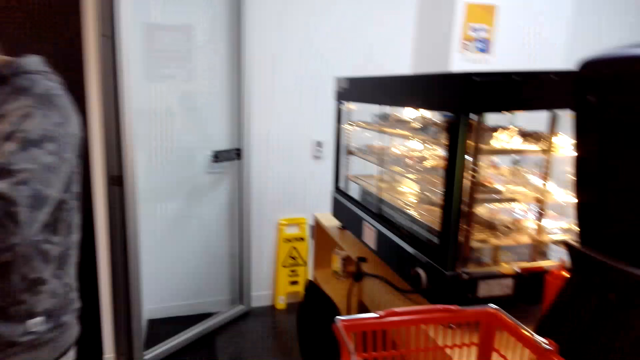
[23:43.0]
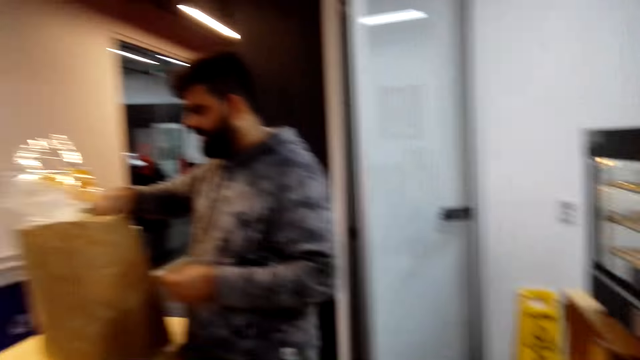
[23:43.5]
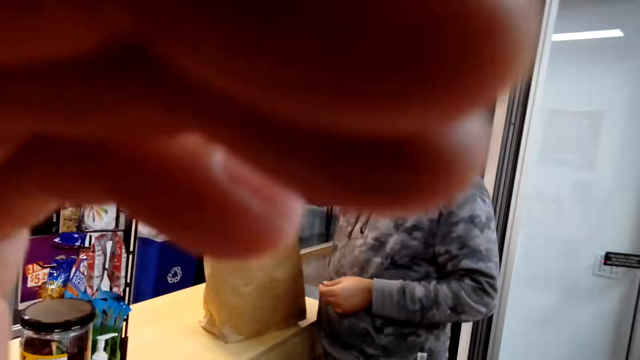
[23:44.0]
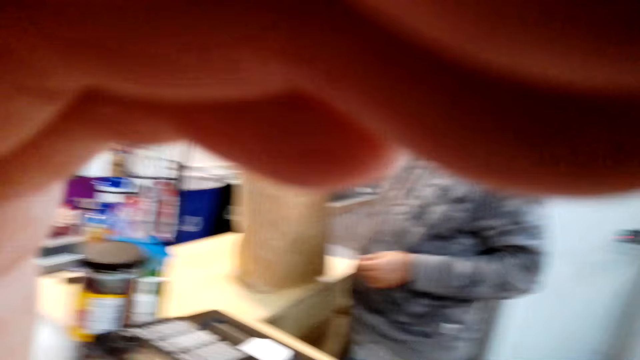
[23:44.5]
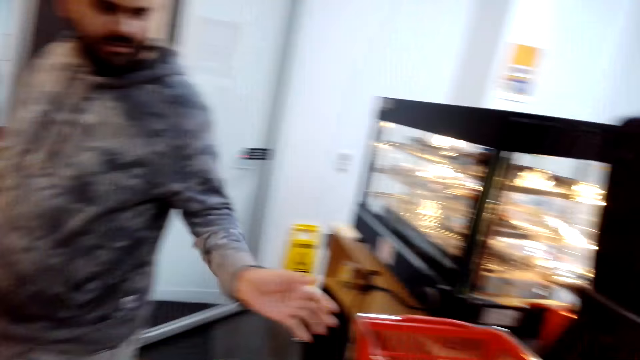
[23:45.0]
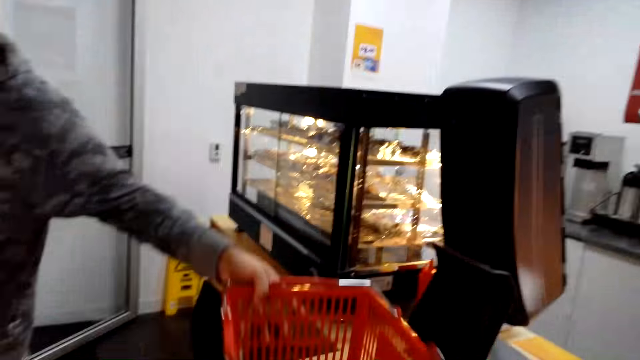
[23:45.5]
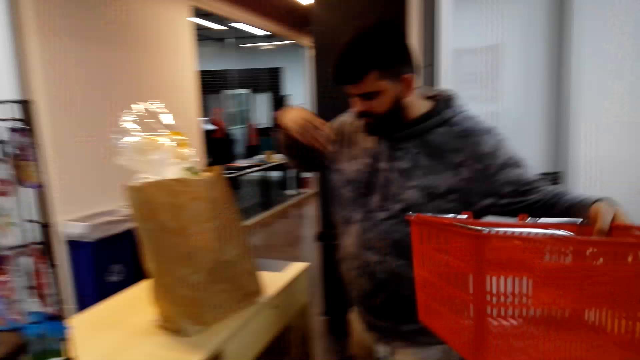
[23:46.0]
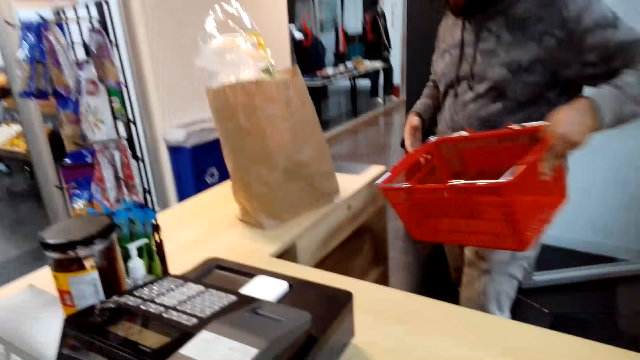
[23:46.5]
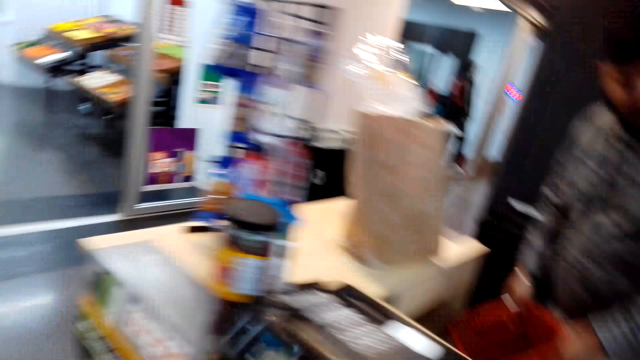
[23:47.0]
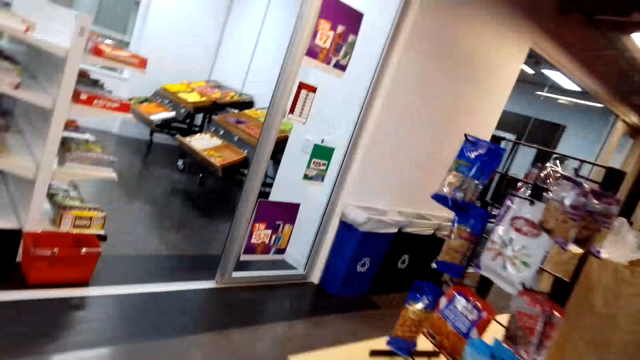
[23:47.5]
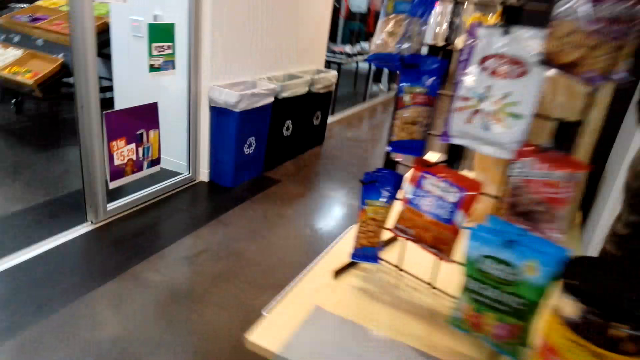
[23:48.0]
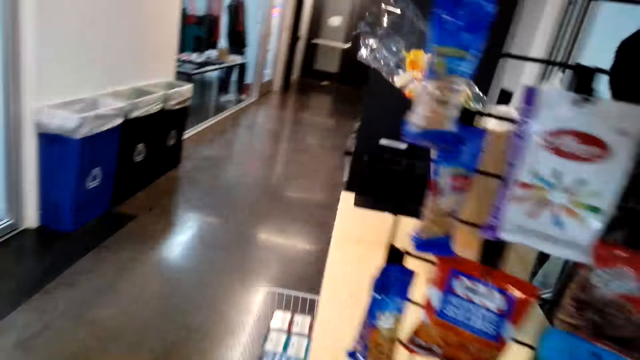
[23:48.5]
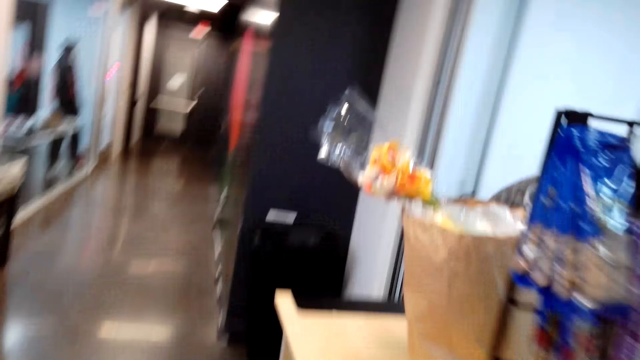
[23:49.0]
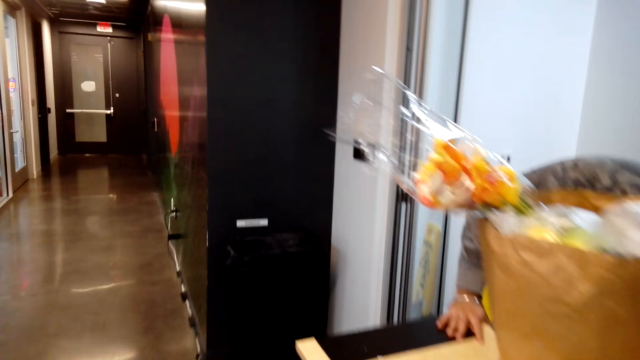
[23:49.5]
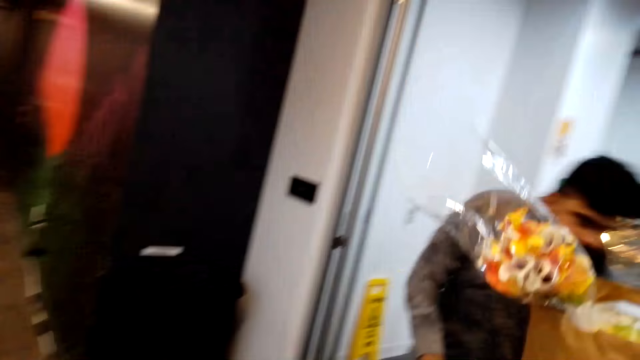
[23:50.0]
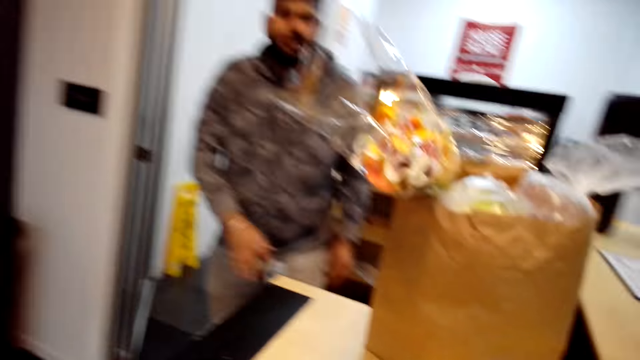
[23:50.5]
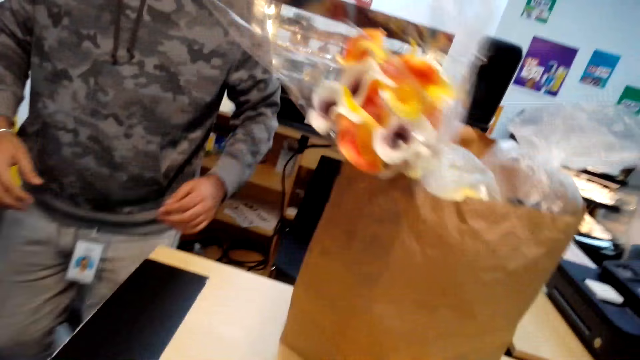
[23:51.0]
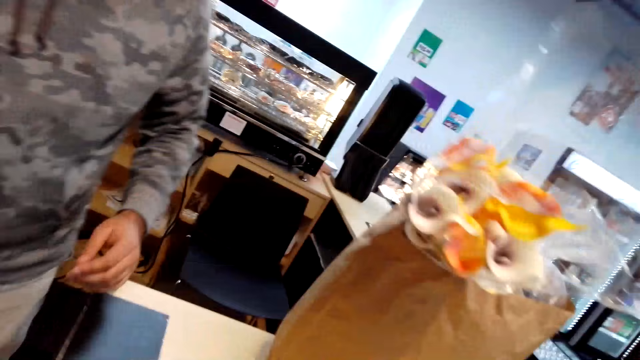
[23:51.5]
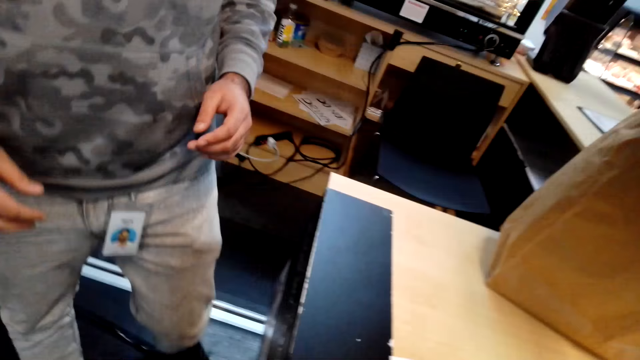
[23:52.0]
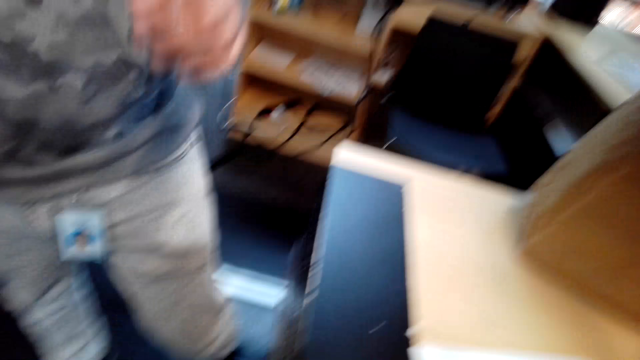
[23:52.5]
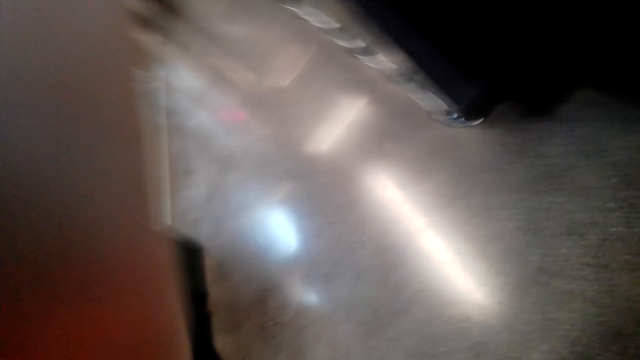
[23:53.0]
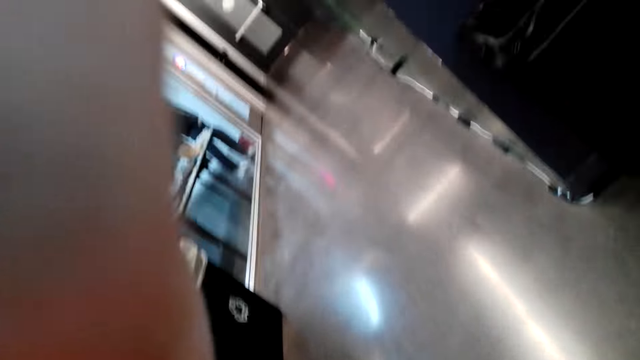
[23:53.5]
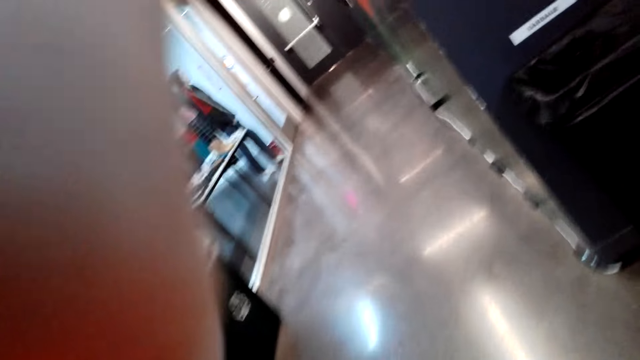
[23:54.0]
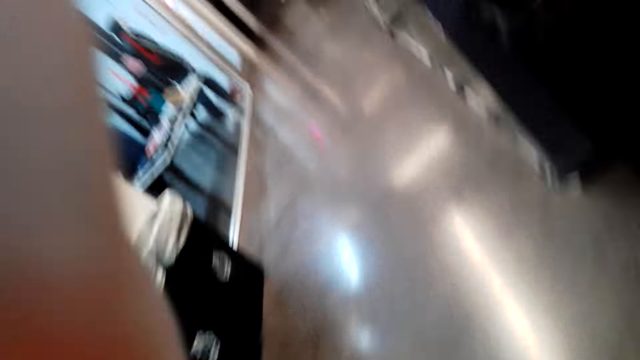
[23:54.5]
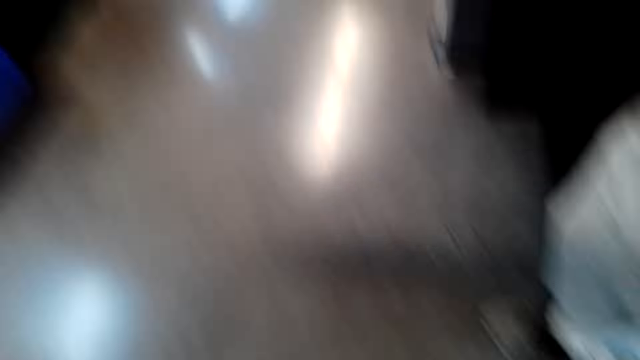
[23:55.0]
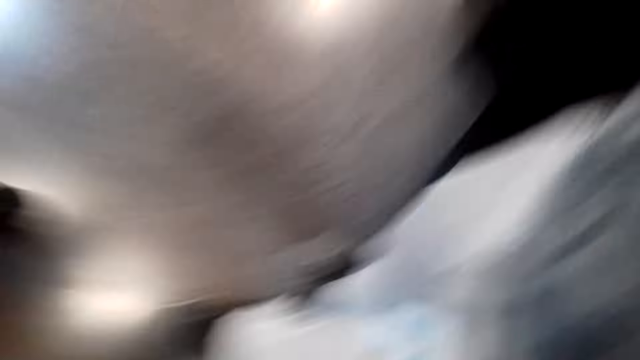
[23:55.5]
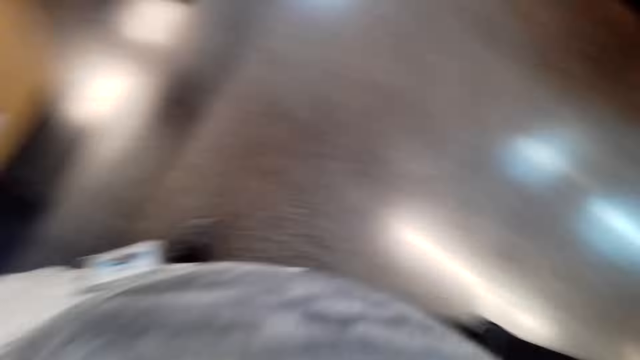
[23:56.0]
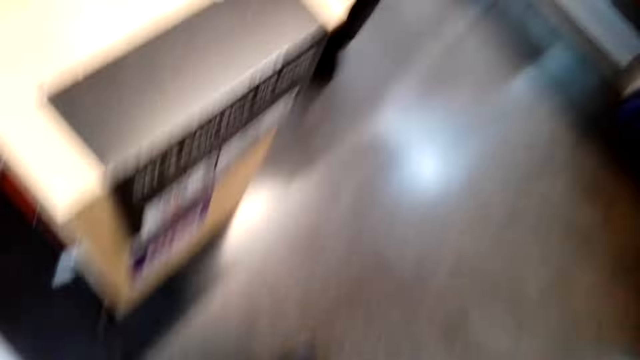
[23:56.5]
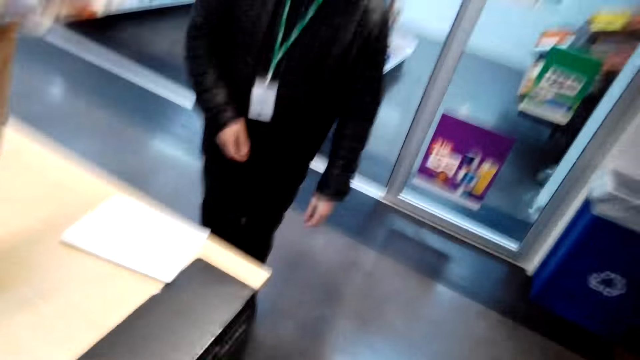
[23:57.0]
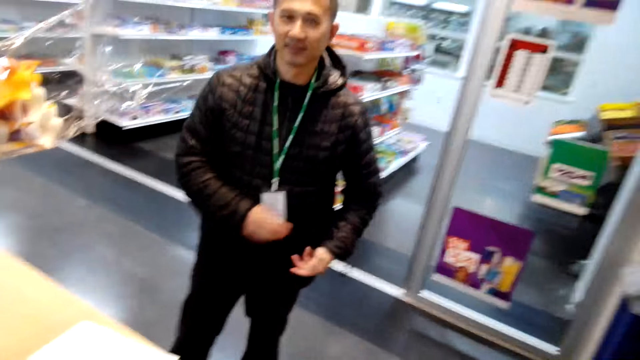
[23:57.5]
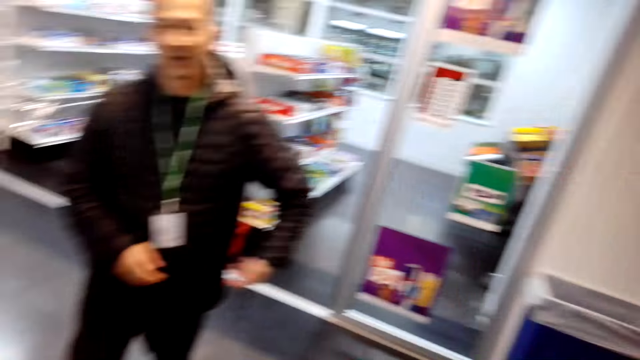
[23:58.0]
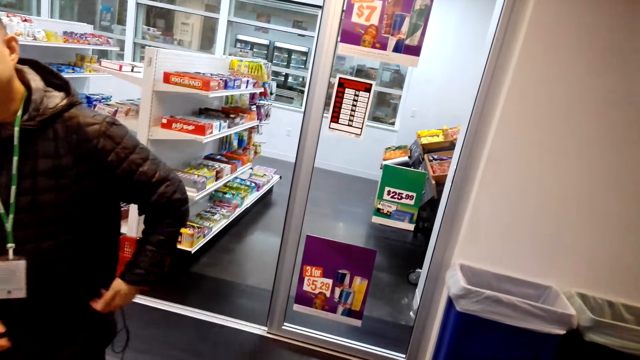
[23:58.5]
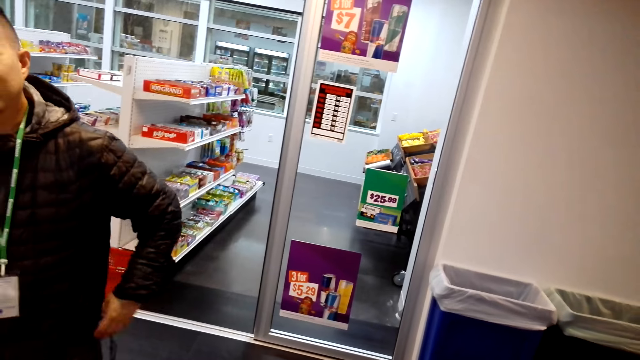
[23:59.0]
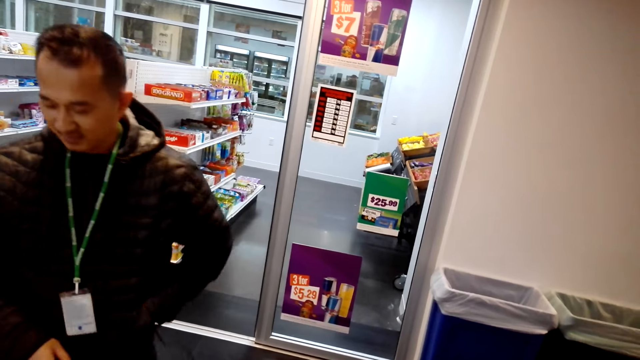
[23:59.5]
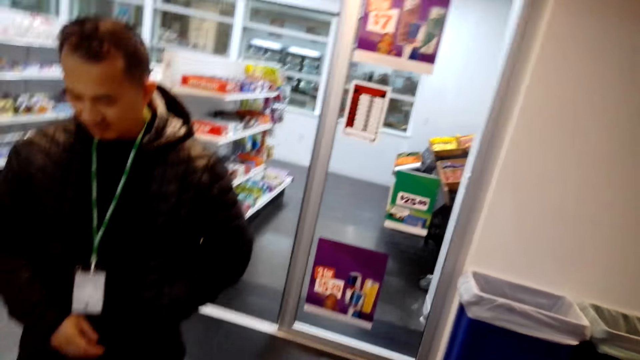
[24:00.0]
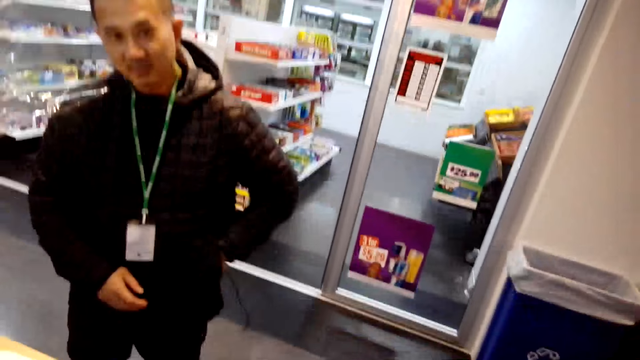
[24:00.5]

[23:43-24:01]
A person puts the receipt in the bag, grabs the shopping basket. The camera wearer is walking around. The person puts the shopping basket down on the floor. The camera wearer is removing the camera. The person puts the hand in the pocket.
